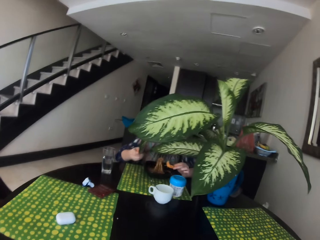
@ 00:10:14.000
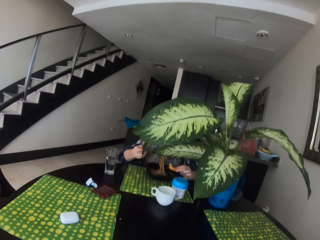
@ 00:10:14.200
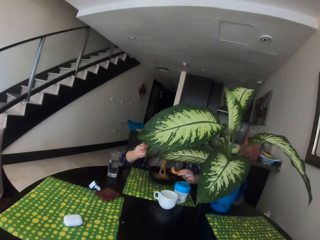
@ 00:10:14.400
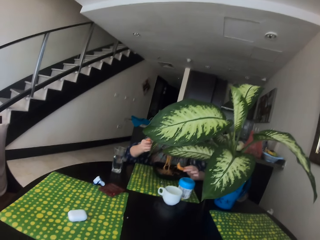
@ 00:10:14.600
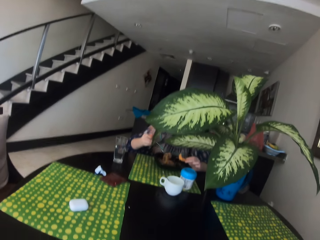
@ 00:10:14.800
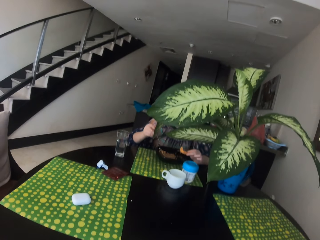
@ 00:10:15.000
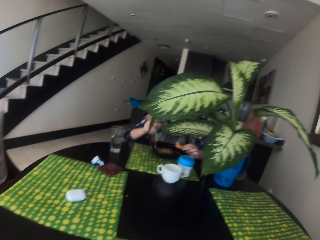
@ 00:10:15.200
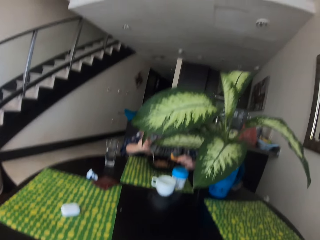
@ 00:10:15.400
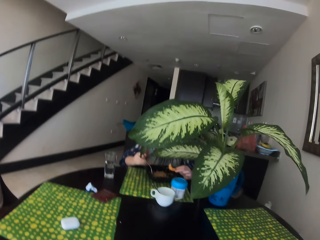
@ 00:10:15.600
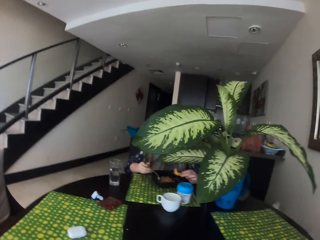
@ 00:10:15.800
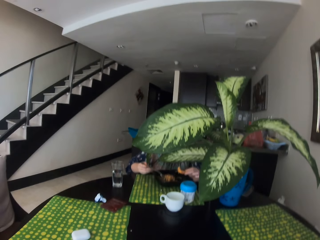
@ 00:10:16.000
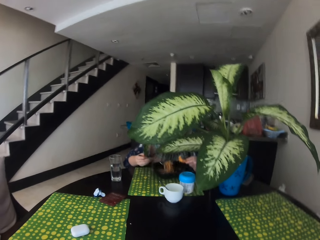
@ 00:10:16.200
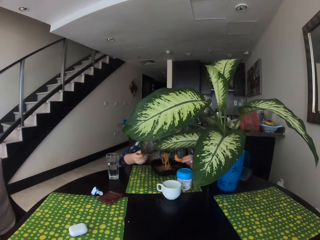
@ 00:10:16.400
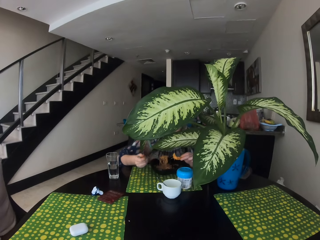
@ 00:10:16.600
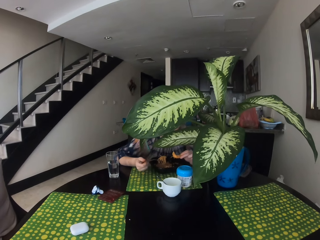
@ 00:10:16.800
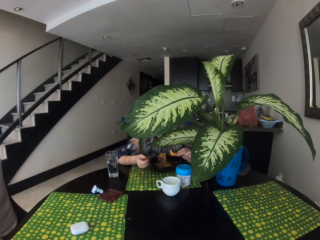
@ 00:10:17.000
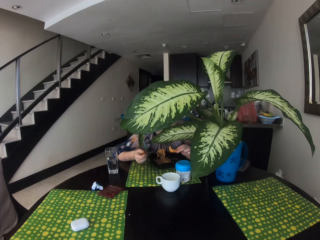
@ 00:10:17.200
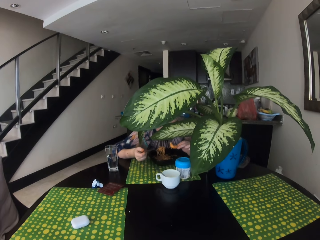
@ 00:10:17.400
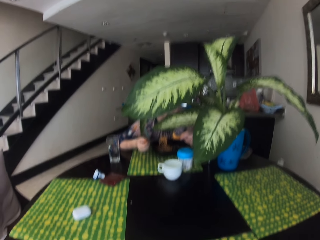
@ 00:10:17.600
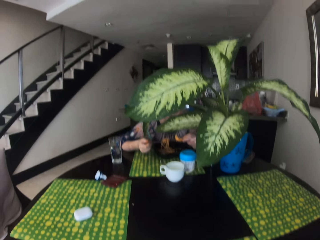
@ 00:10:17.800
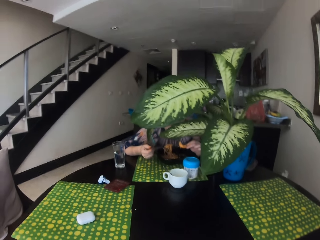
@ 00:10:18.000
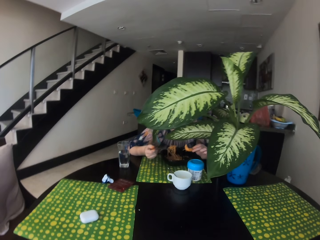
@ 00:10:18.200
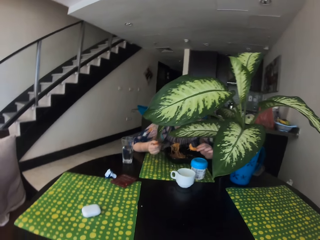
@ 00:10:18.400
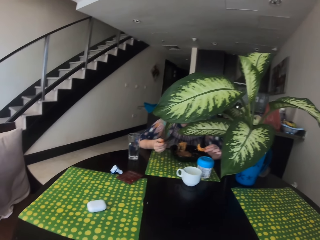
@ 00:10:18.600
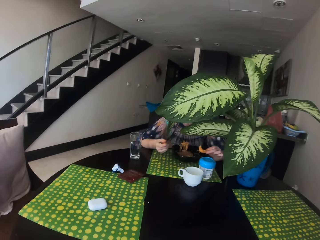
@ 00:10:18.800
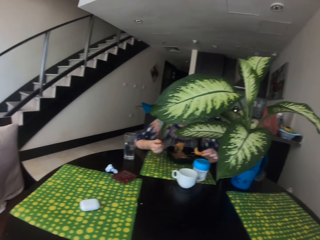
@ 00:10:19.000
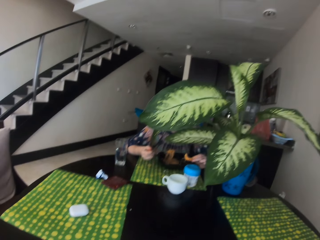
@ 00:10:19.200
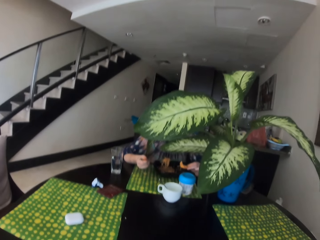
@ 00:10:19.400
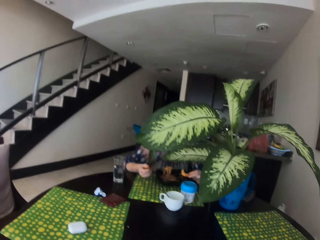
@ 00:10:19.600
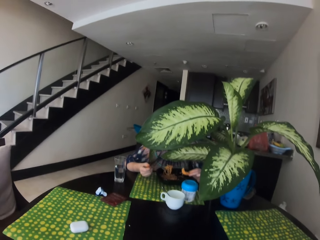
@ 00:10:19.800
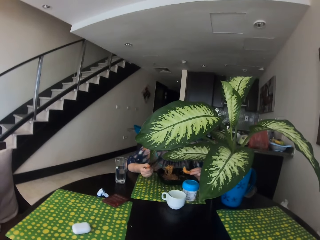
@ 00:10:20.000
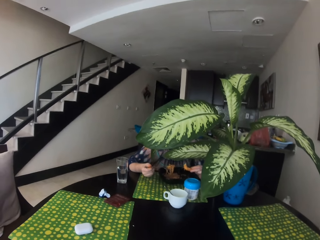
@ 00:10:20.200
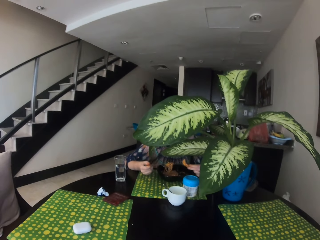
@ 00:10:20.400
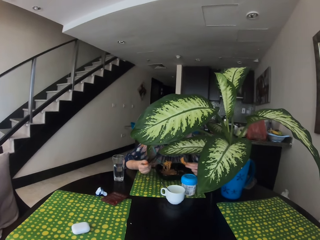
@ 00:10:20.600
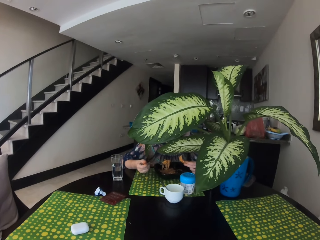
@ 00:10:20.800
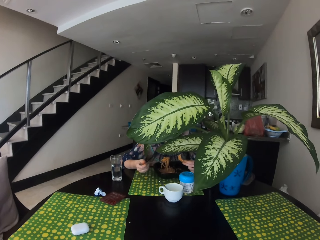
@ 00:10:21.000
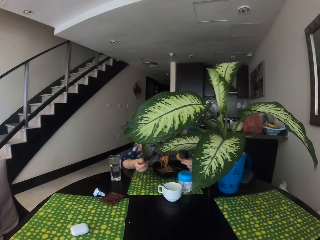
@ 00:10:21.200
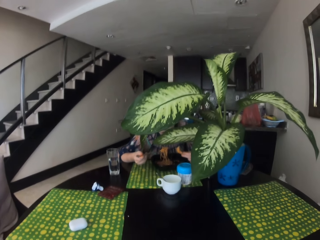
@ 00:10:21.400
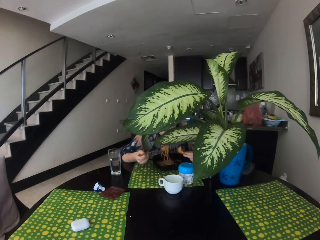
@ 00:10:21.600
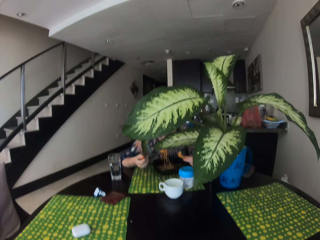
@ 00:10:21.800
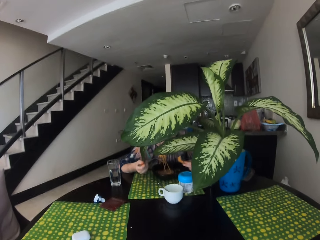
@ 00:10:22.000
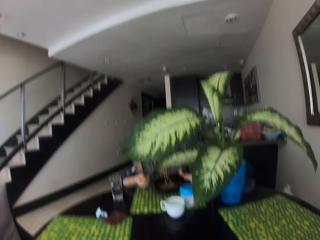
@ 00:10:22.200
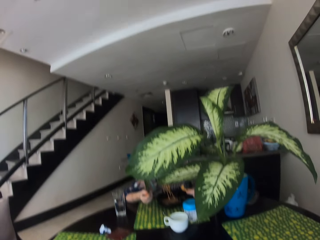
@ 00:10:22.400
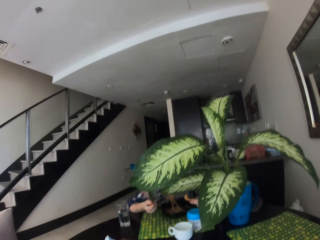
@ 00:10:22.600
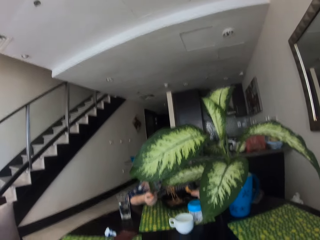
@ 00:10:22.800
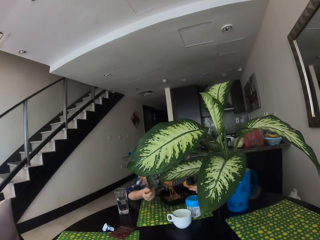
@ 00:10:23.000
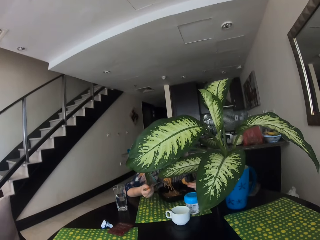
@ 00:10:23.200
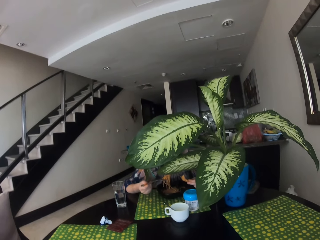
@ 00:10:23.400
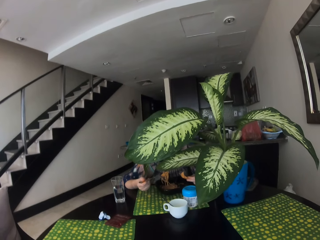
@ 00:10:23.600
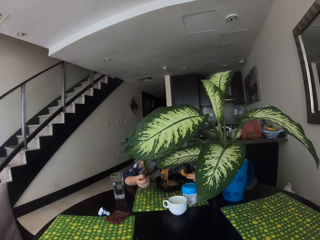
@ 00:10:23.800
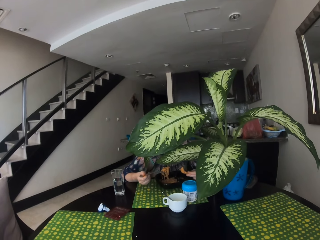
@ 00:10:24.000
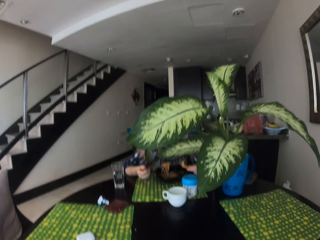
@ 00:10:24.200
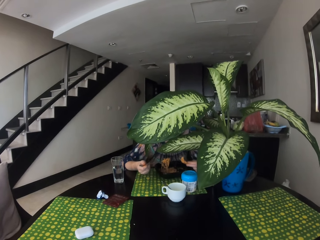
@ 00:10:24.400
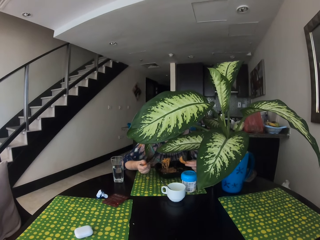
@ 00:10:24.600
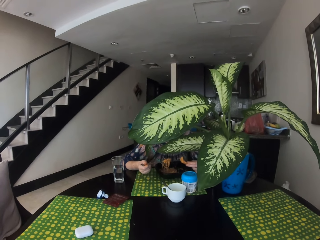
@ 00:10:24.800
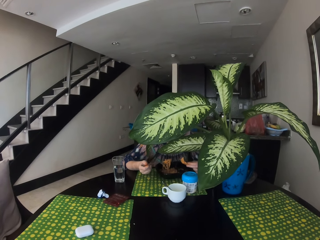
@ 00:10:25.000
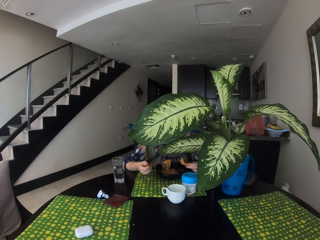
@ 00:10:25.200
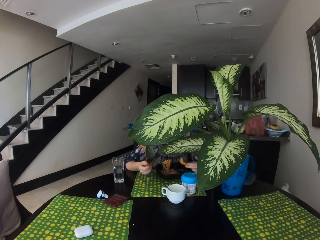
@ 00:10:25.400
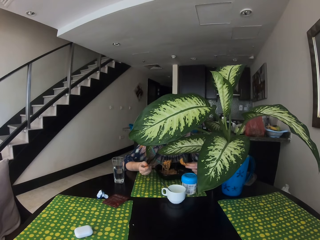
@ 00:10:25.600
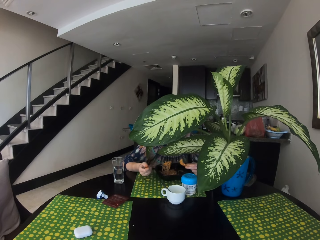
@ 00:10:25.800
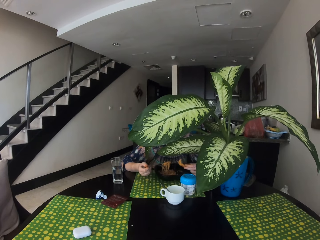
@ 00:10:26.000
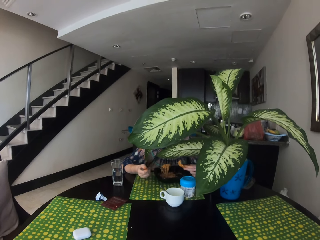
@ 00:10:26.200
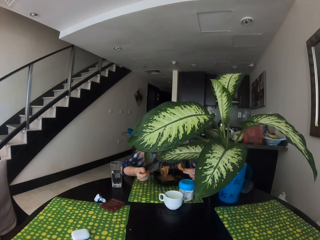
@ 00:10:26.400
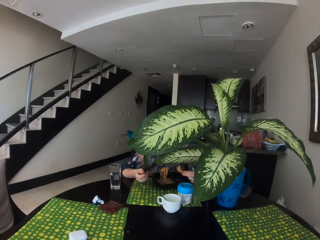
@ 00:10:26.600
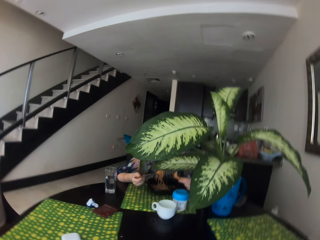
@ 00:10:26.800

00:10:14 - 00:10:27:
A woman eats the food. The woman talks to the camera wearer. The camera wearer talks to the woman.

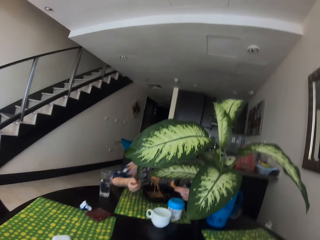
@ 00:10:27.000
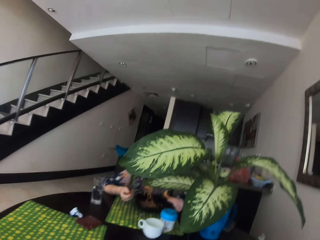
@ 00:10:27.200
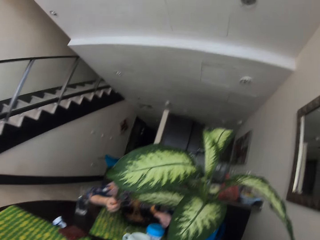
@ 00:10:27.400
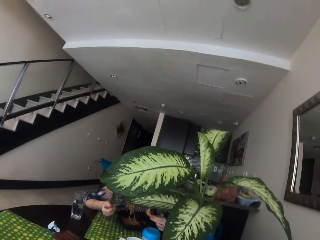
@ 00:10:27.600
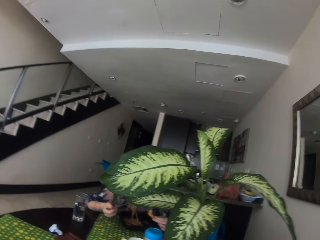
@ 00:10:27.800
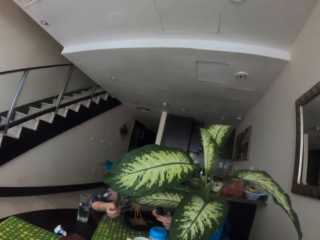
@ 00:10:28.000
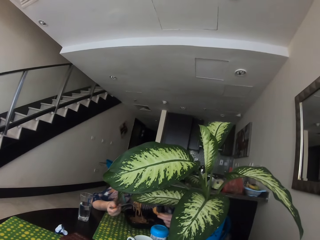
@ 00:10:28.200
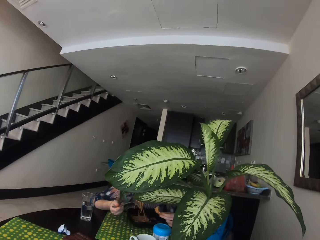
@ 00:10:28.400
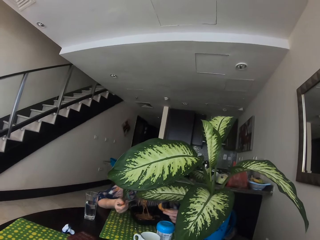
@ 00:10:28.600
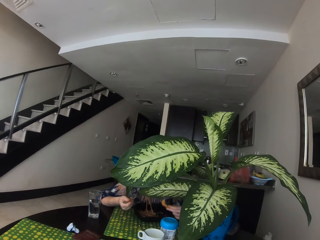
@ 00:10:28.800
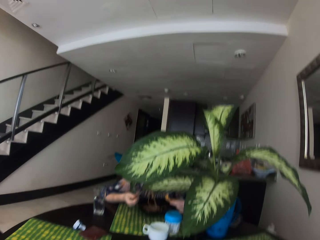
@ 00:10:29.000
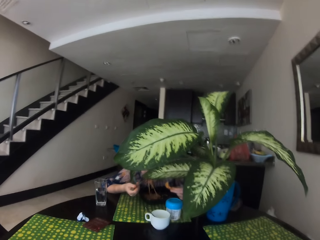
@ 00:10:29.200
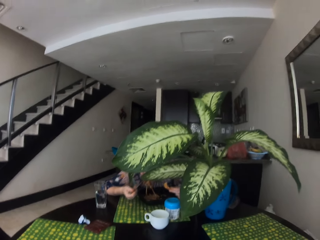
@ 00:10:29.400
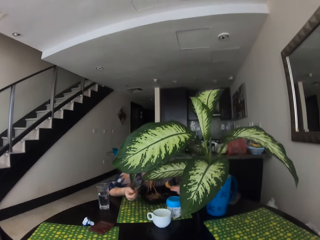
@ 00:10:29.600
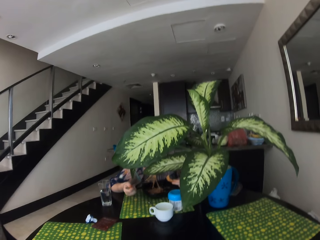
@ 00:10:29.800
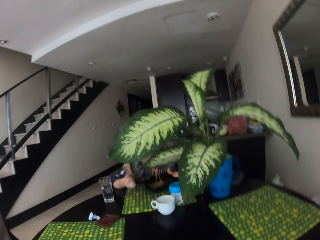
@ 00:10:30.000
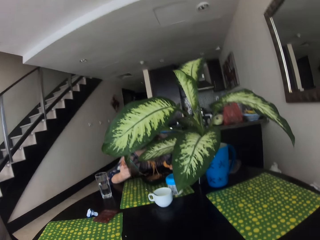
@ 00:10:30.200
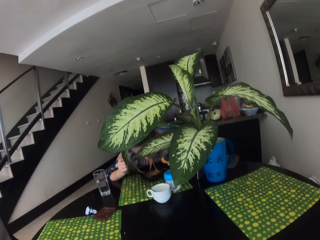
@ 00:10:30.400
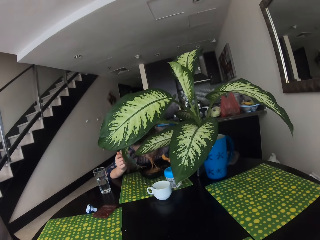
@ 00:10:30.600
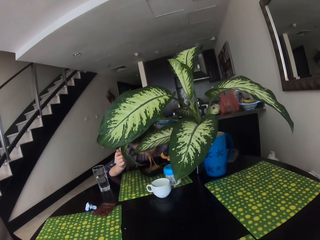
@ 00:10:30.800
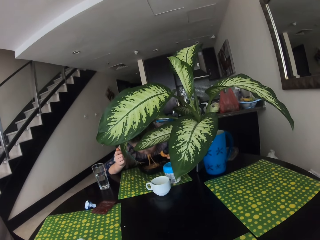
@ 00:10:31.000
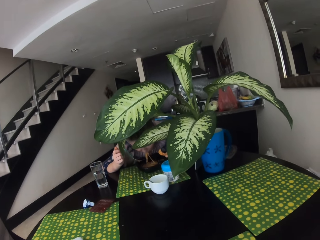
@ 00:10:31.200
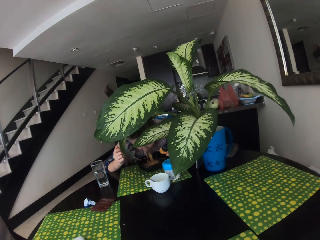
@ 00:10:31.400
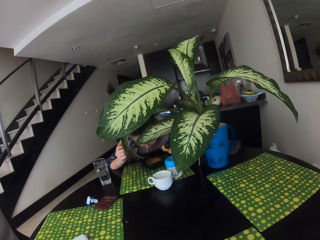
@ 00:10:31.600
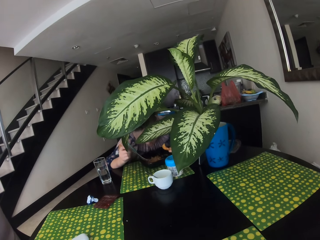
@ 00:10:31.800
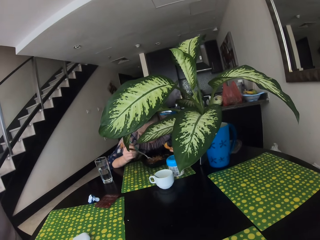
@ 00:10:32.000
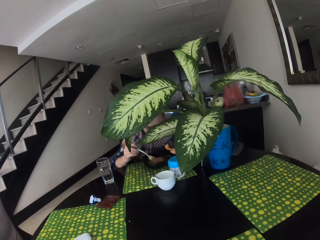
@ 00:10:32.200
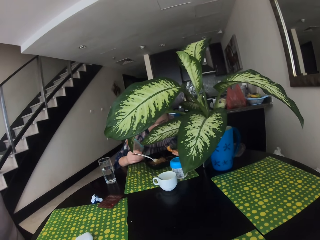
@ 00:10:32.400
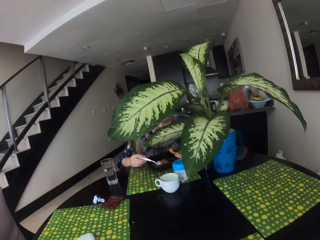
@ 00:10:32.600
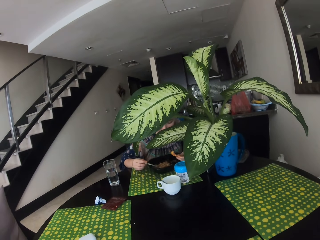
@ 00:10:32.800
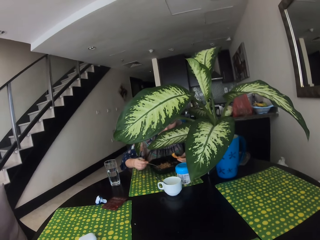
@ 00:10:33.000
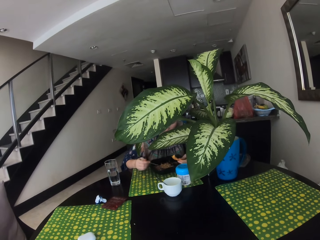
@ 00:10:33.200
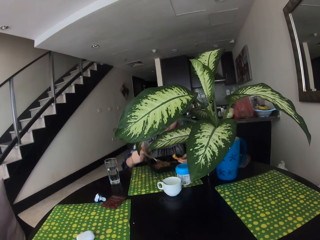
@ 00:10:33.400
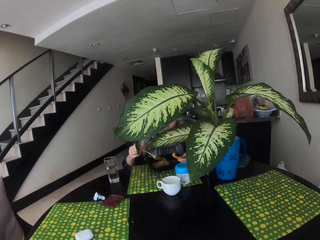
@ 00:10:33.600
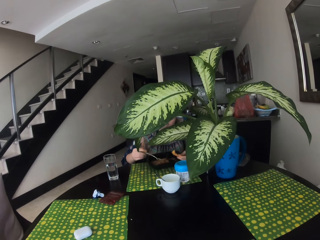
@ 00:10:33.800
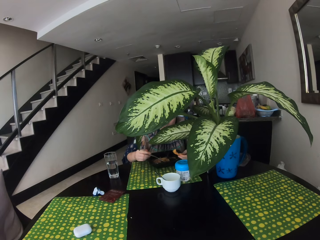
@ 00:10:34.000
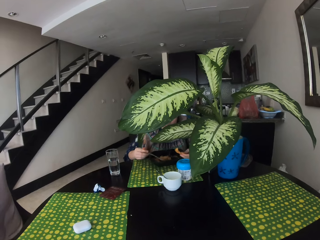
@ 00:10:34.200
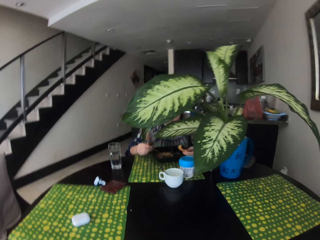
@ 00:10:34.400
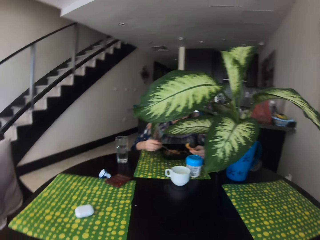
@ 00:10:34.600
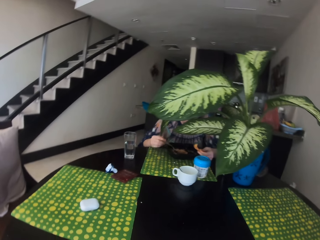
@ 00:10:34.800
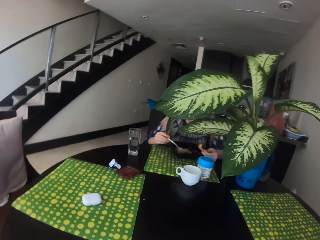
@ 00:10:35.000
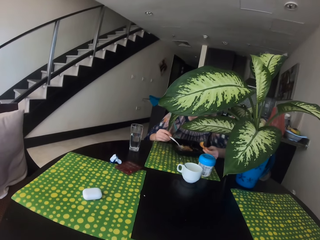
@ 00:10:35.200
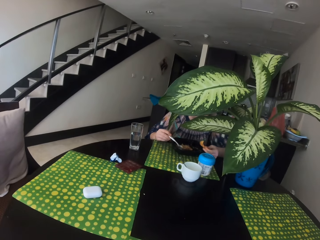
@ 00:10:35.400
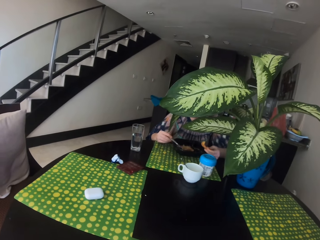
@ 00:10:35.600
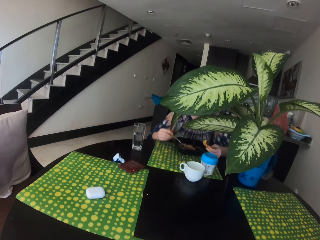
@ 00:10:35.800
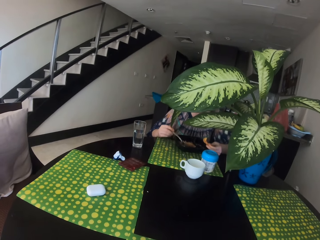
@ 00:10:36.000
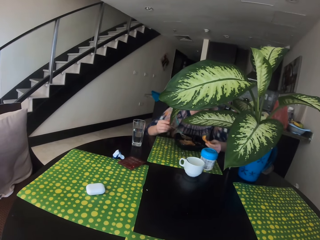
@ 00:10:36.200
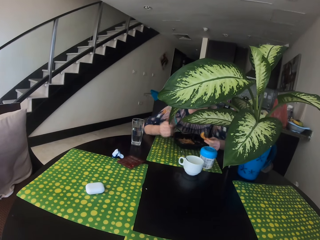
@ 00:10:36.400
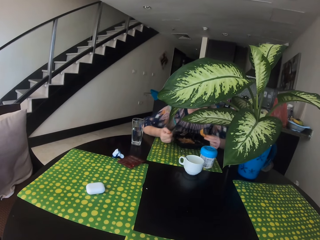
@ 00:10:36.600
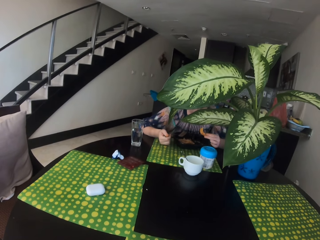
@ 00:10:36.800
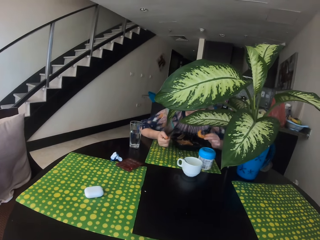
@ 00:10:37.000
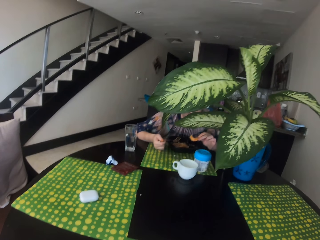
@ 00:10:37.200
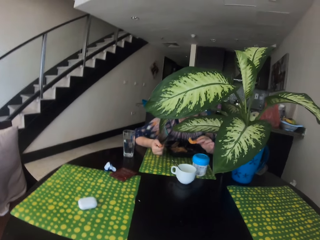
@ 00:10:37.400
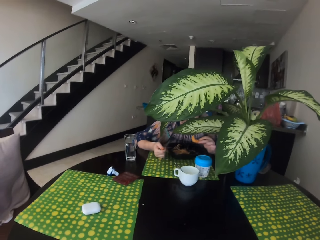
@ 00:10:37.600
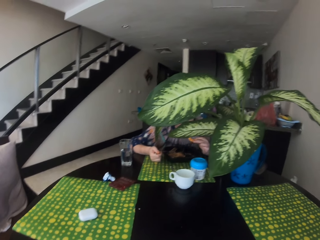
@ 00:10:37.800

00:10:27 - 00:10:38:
A woman eats the food.
